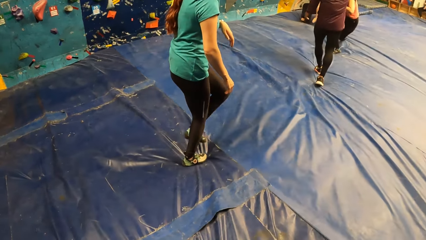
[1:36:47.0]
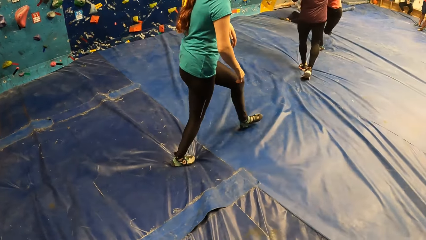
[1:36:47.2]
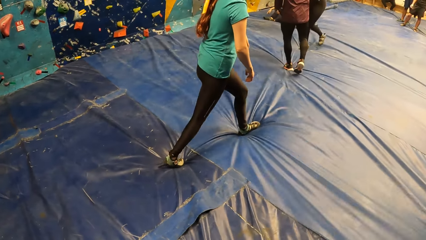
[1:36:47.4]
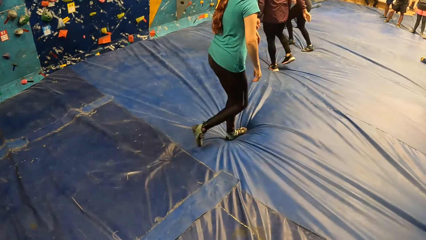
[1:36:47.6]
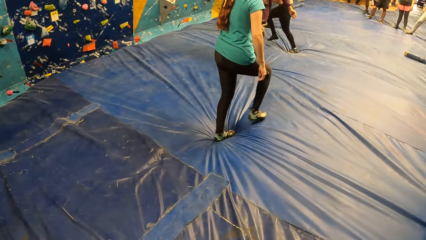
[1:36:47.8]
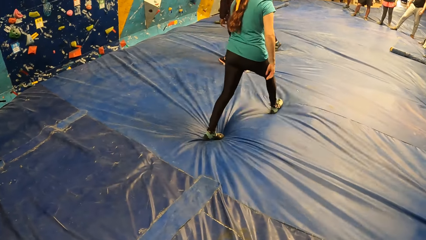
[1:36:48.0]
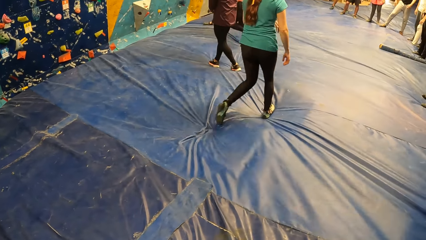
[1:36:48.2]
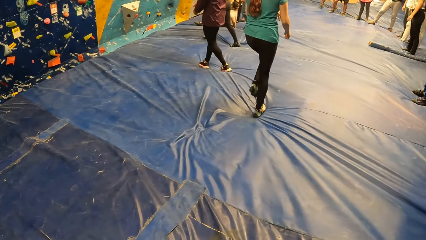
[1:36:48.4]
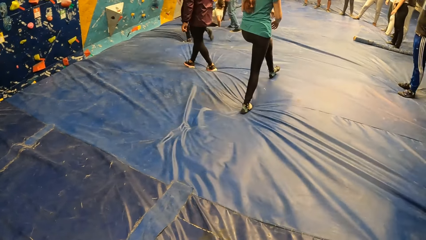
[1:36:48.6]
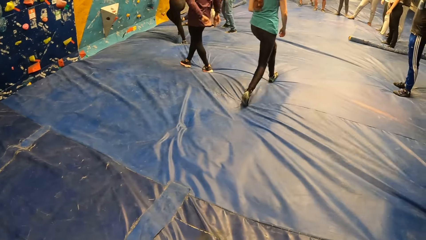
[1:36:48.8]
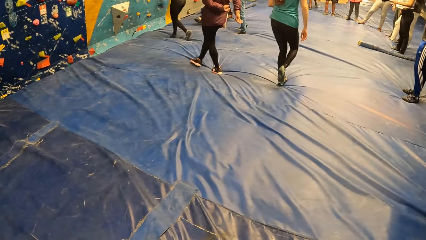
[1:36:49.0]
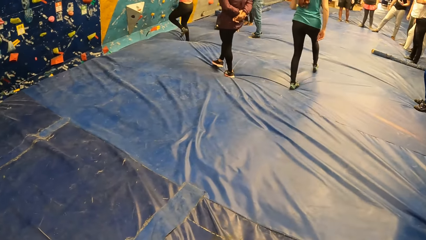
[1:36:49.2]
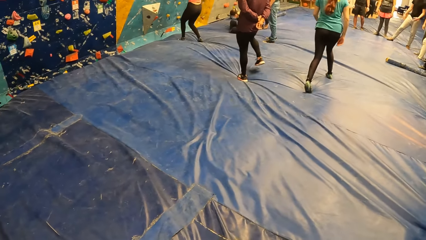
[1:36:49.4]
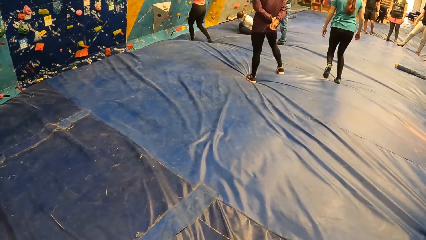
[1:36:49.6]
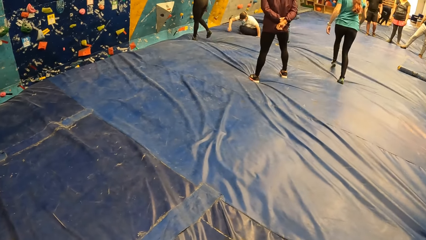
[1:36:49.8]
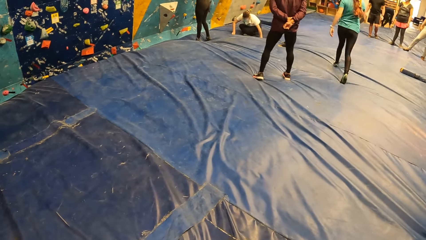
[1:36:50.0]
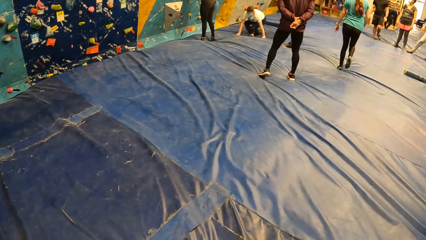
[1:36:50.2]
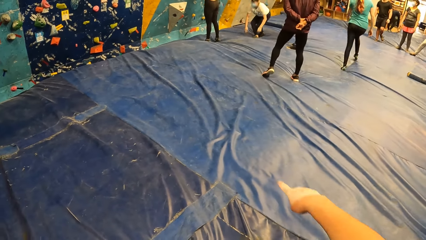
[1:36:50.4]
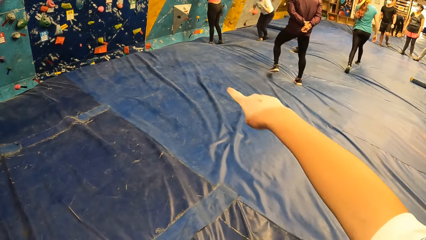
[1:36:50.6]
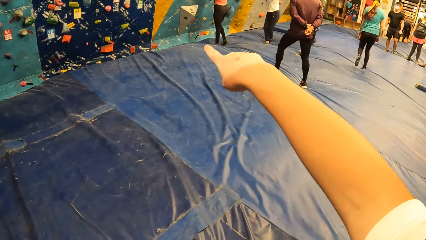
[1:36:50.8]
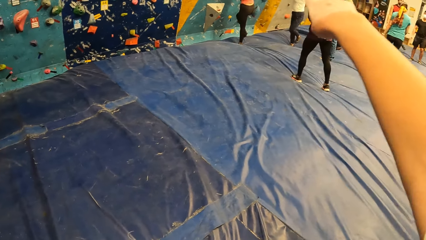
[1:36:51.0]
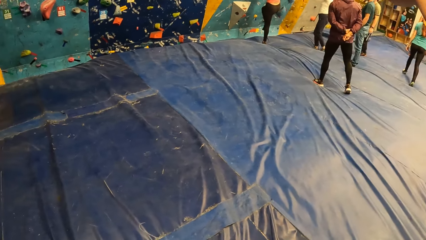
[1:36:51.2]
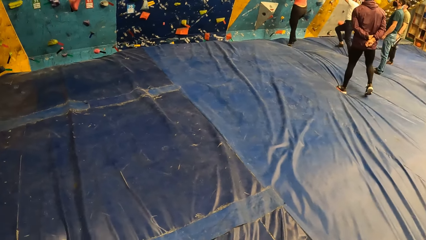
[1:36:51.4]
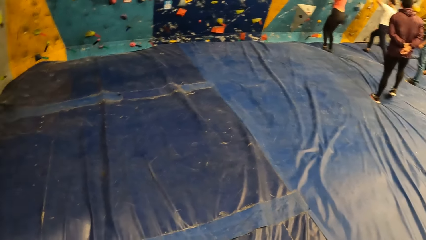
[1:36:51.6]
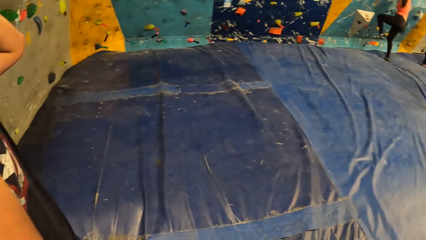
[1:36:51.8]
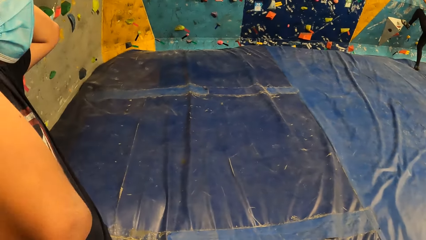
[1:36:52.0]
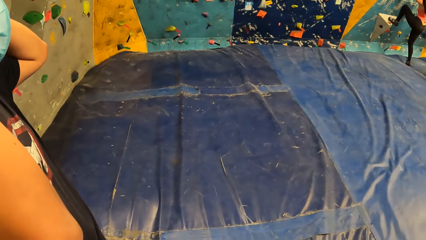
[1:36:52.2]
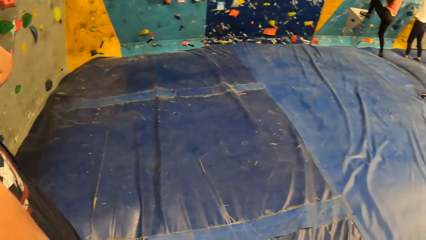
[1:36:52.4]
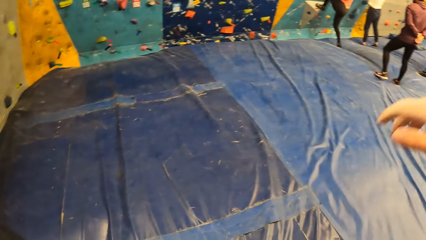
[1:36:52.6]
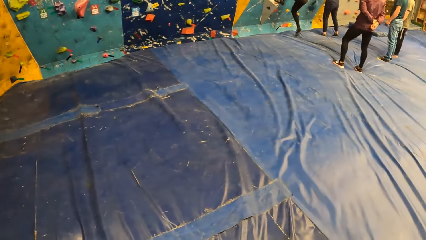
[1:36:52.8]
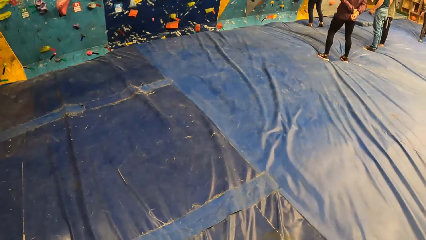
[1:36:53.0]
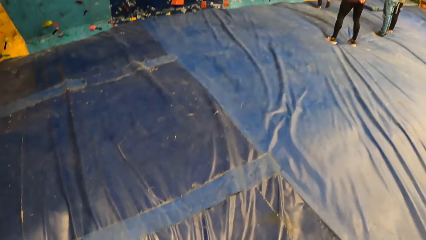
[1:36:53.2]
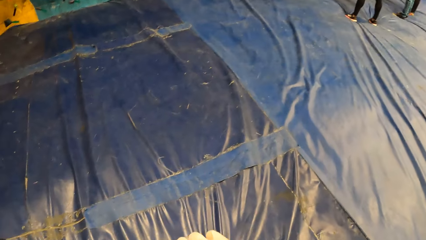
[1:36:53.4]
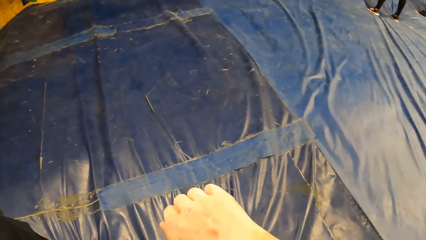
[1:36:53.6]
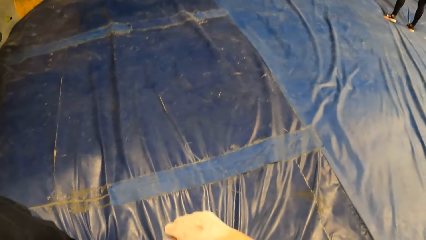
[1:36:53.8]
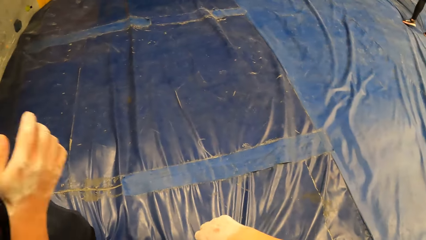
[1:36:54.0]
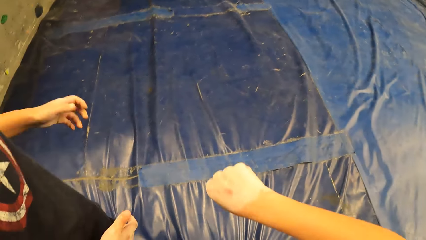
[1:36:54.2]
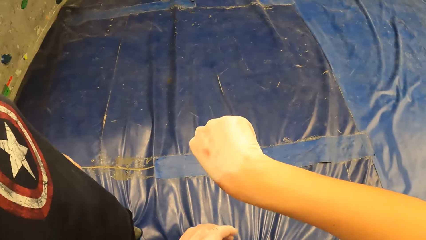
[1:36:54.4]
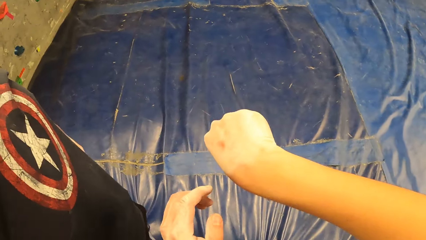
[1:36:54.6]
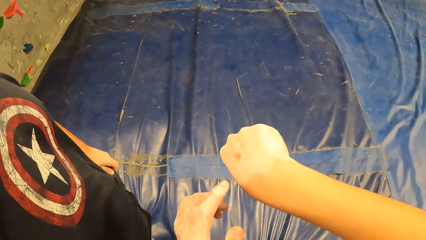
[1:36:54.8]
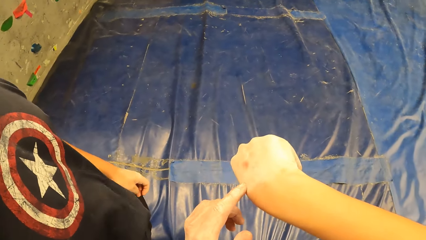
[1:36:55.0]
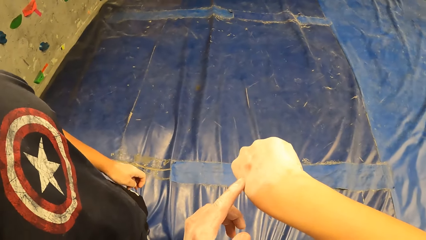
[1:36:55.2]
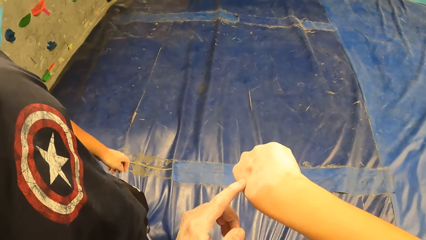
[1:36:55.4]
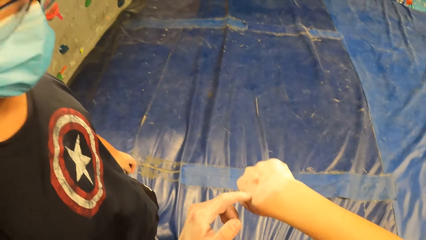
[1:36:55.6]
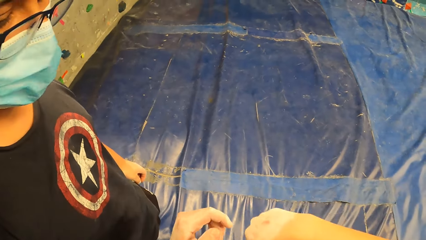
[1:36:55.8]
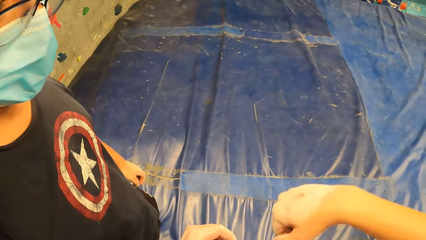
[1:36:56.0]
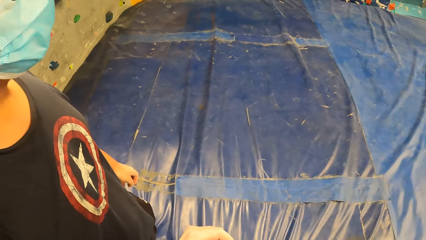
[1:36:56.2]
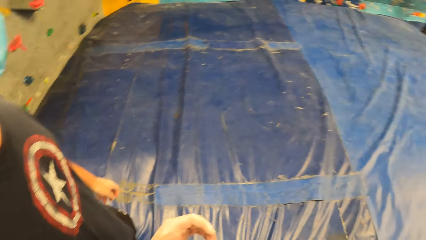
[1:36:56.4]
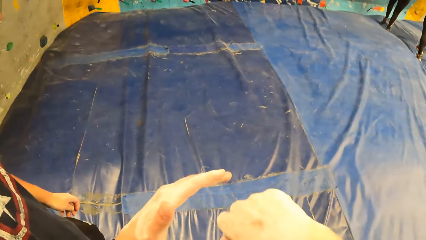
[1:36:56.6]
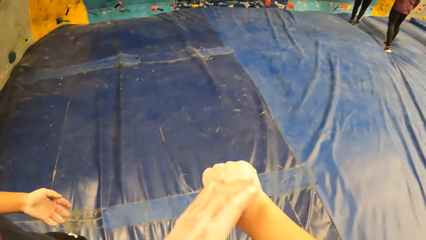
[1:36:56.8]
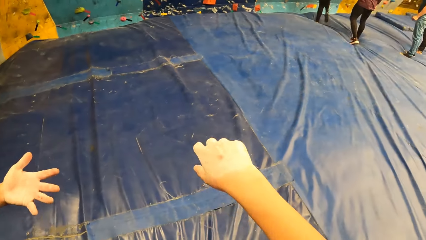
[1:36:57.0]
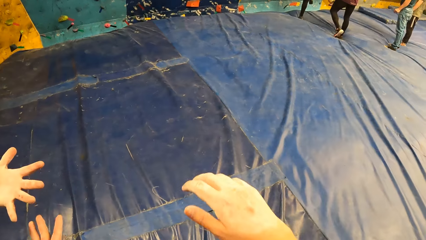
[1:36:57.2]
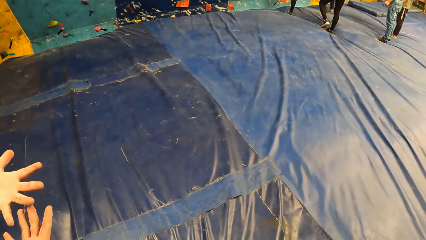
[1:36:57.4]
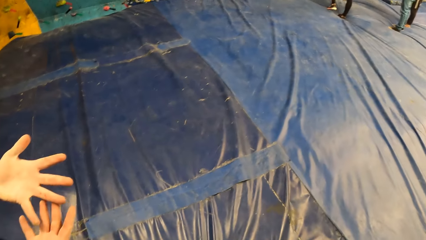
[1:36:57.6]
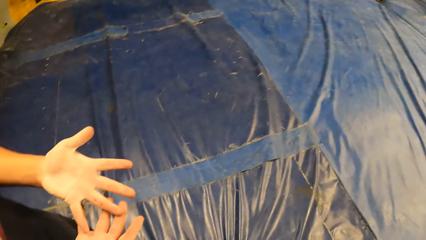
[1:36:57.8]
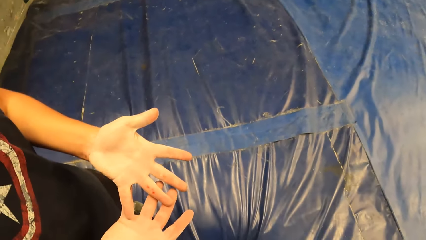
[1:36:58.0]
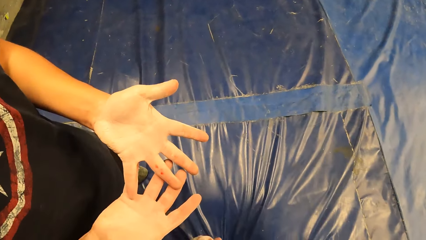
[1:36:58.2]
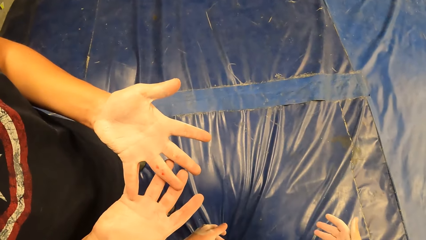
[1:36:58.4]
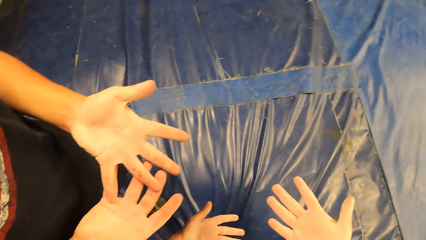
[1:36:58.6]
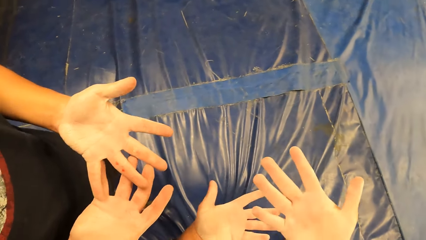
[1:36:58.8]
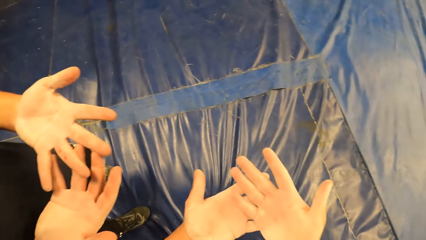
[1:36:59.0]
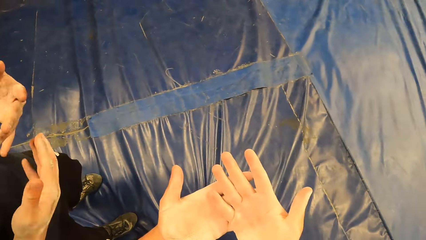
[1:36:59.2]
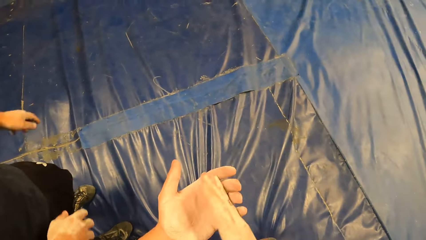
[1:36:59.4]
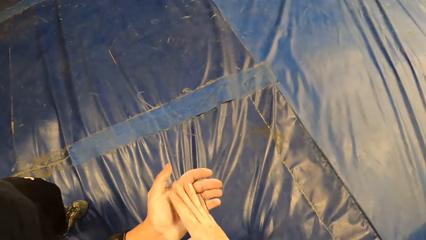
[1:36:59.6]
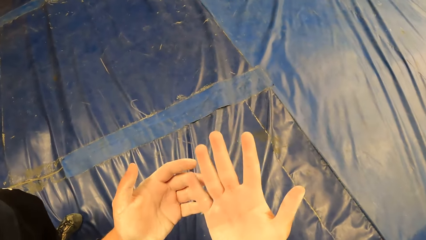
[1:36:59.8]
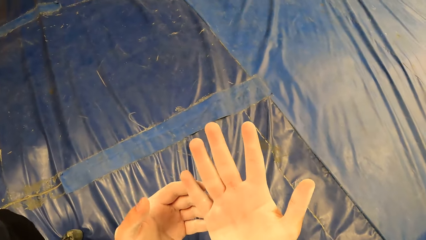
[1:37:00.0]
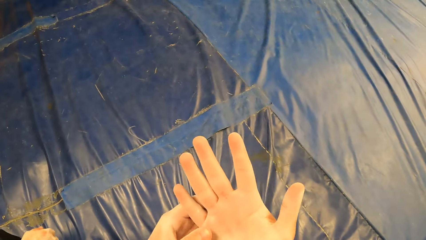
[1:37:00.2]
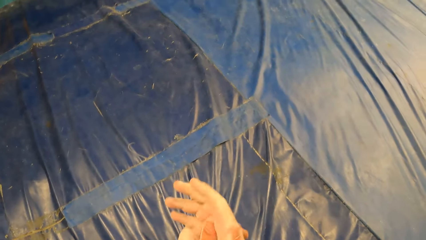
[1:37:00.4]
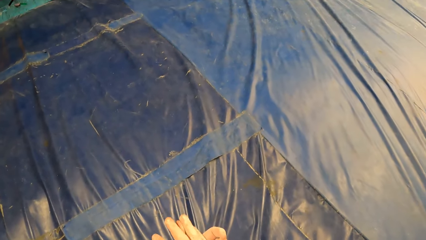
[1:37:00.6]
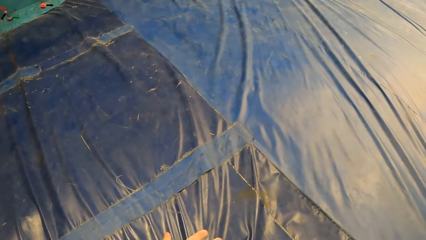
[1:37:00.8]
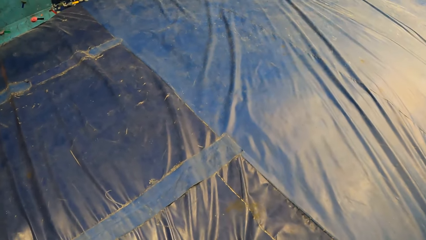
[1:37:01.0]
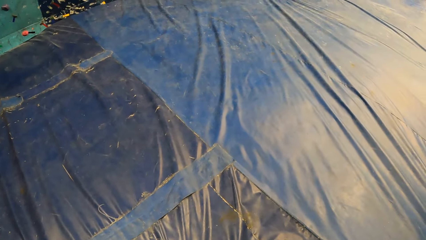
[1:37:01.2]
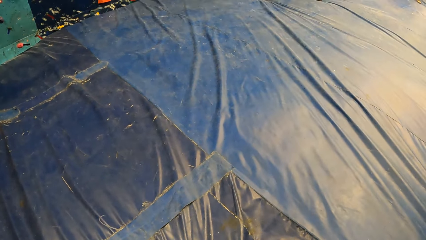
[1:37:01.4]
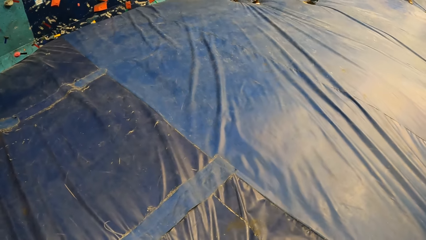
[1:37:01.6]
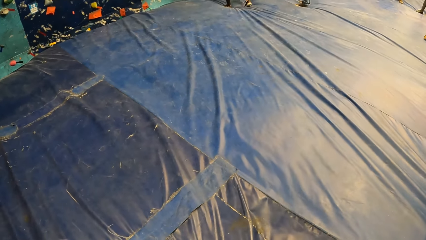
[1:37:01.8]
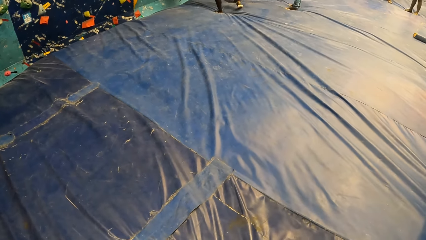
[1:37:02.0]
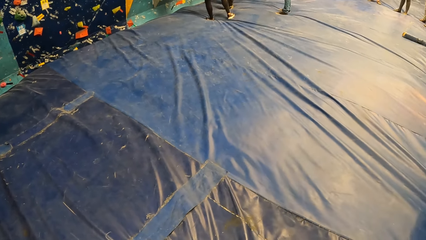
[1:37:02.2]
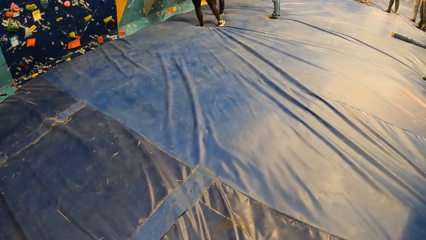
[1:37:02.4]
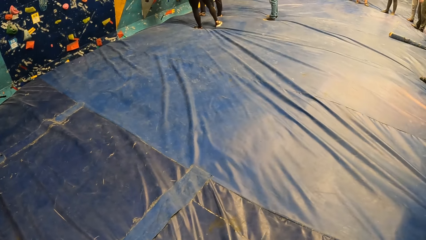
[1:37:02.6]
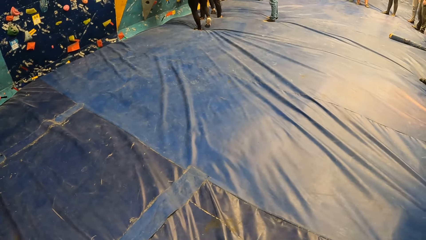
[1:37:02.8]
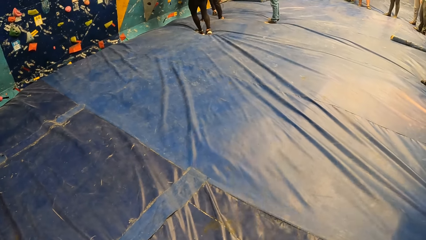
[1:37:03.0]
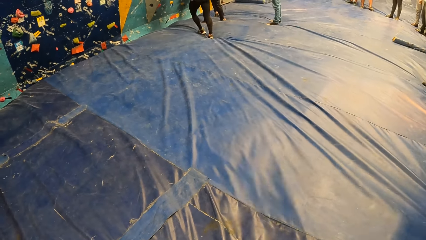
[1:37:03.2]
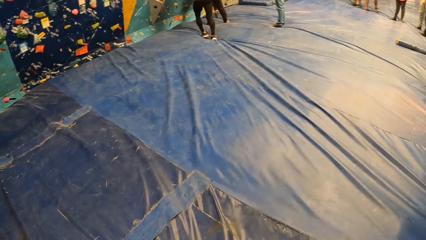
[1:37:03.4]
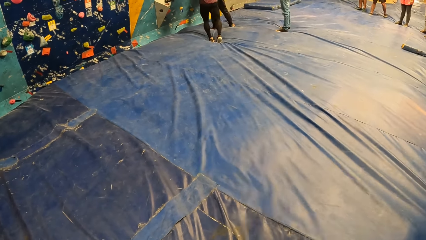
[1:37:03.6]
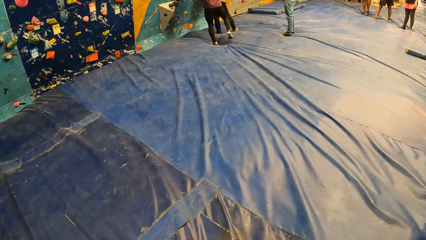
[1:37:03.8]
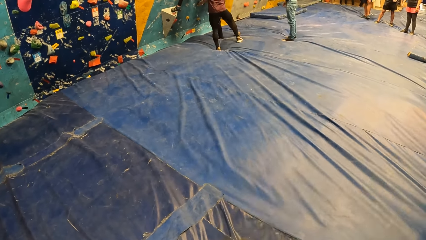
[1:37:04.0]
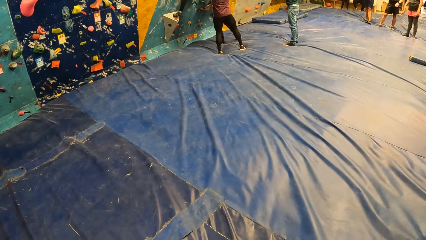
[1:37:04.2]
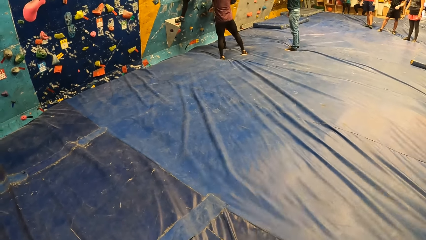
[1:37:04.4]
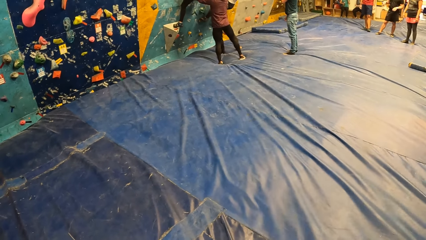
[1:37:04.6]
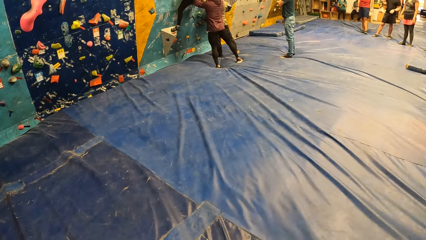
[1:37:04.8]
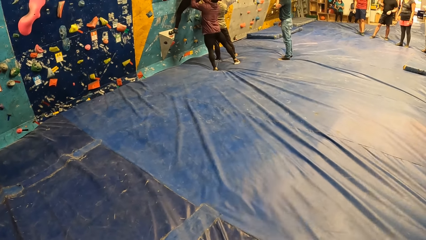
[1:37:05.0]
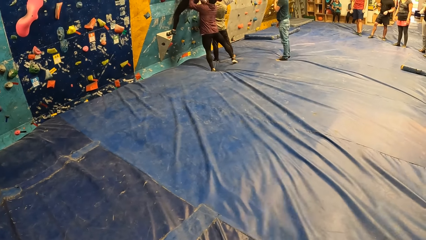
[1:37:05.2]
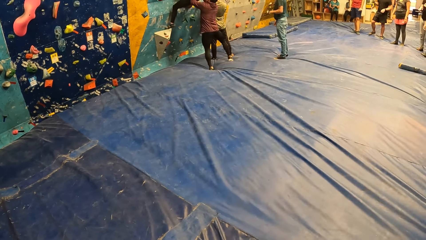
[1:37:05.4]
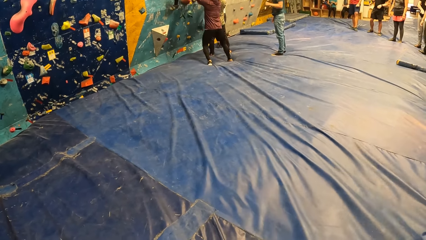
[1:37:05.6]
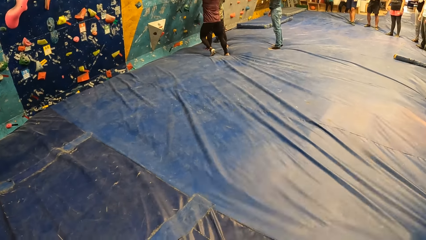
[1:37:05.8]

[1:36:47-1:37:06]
A woman stands from the floor, moves towards the wall and climbs the wall. Another woman stands from the floor. The camera wearer points around the wall. He moves his left hand. He shows a man his hands. He points his hand. The man shows his hands. The camera wearer shows his hands. He looks at the floor. He looks at the colleagues. Another man supports the first woman. A third man supports the other woman.
